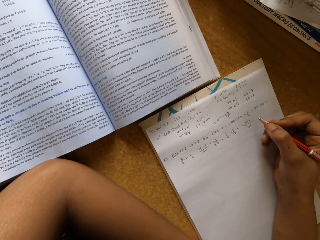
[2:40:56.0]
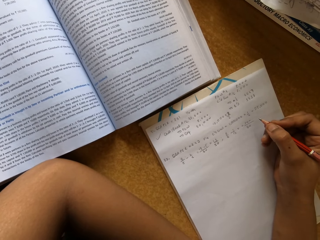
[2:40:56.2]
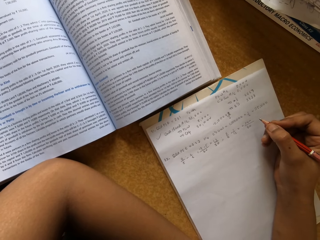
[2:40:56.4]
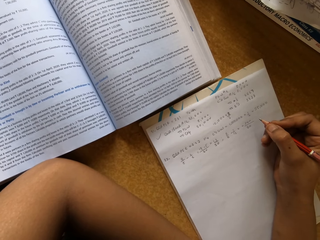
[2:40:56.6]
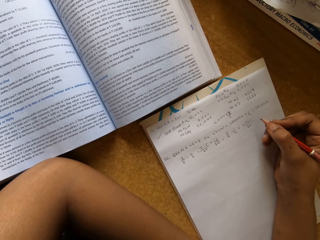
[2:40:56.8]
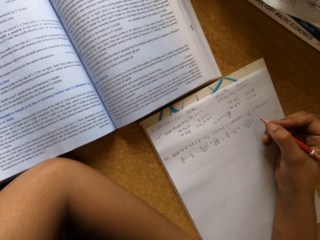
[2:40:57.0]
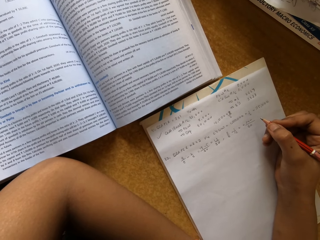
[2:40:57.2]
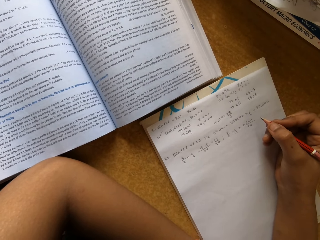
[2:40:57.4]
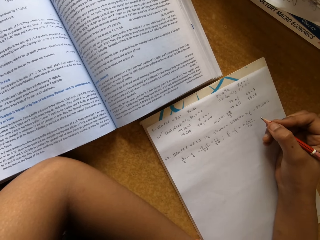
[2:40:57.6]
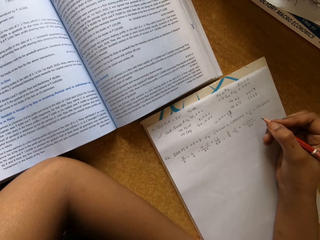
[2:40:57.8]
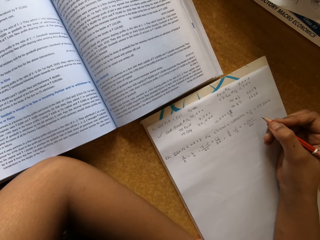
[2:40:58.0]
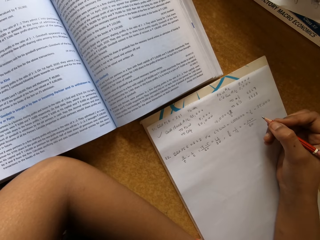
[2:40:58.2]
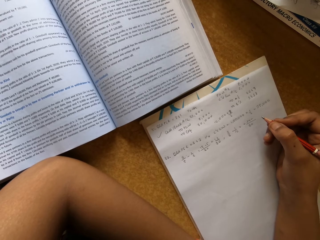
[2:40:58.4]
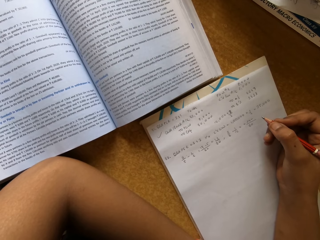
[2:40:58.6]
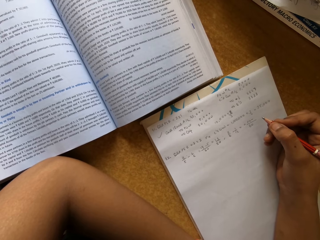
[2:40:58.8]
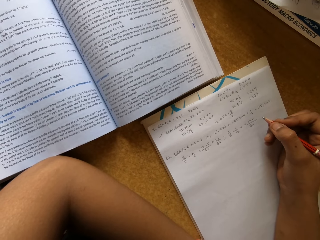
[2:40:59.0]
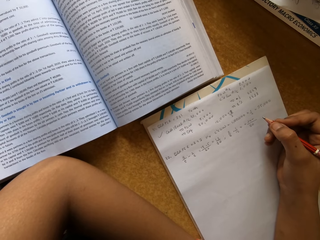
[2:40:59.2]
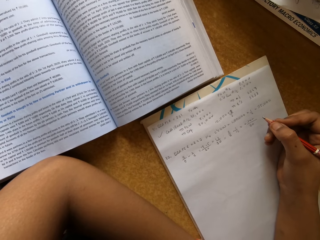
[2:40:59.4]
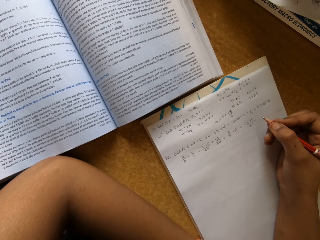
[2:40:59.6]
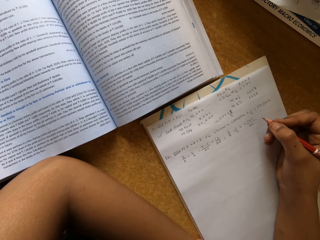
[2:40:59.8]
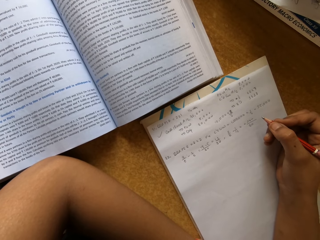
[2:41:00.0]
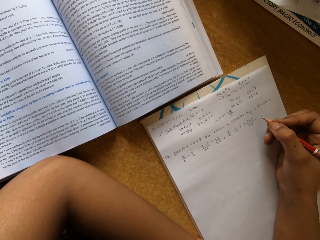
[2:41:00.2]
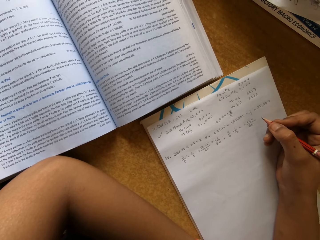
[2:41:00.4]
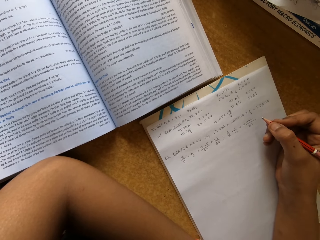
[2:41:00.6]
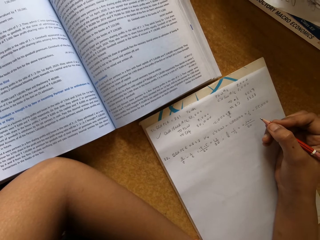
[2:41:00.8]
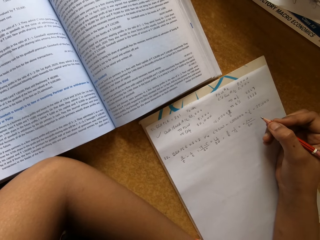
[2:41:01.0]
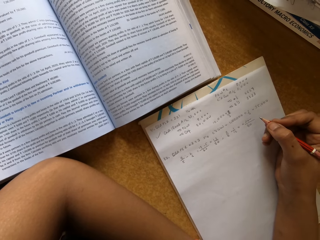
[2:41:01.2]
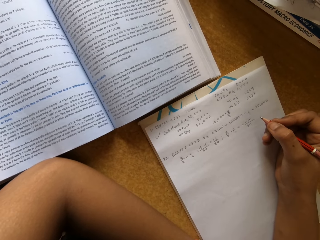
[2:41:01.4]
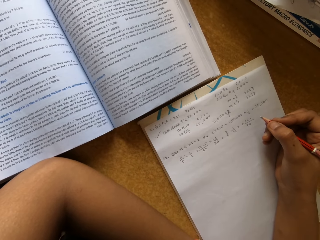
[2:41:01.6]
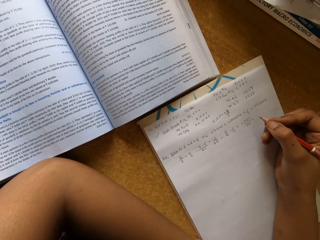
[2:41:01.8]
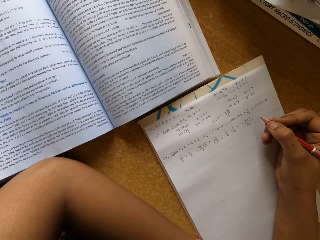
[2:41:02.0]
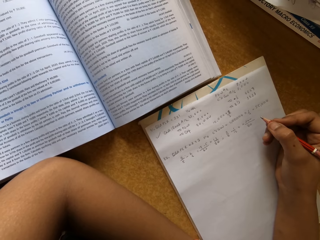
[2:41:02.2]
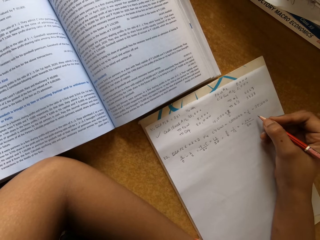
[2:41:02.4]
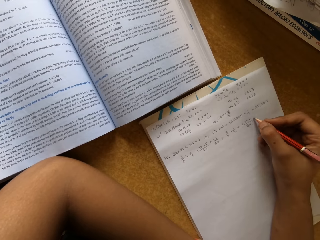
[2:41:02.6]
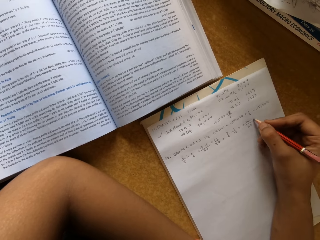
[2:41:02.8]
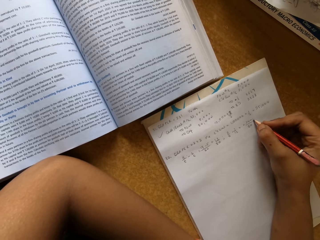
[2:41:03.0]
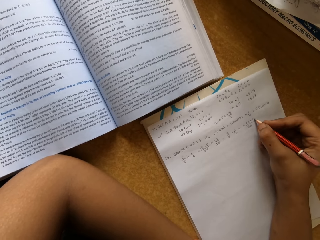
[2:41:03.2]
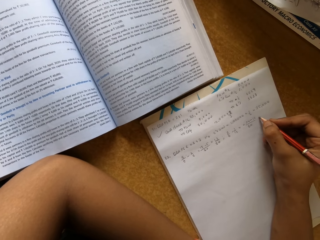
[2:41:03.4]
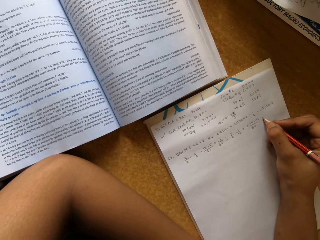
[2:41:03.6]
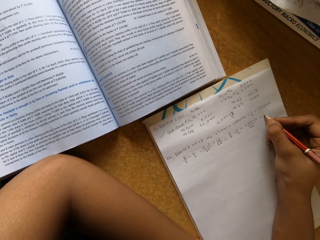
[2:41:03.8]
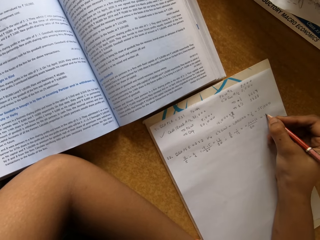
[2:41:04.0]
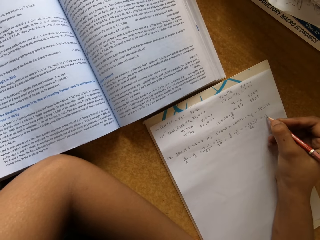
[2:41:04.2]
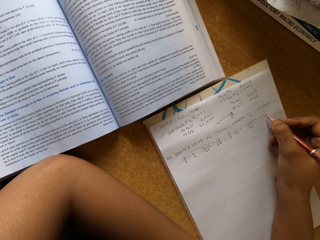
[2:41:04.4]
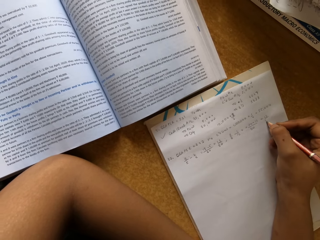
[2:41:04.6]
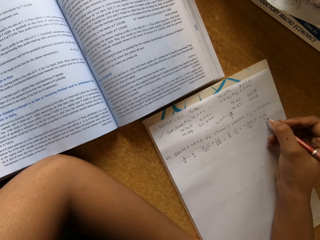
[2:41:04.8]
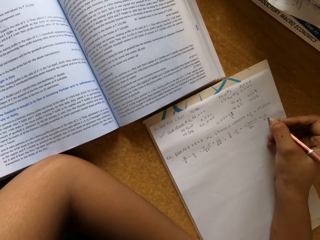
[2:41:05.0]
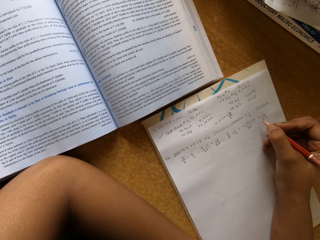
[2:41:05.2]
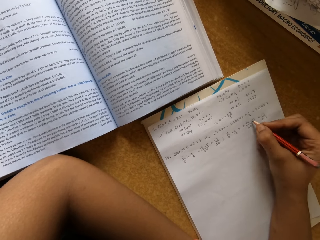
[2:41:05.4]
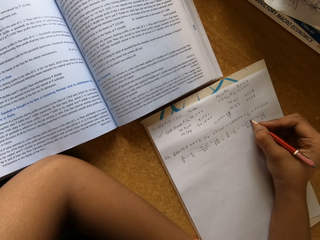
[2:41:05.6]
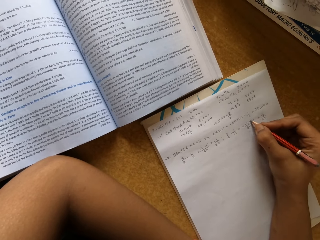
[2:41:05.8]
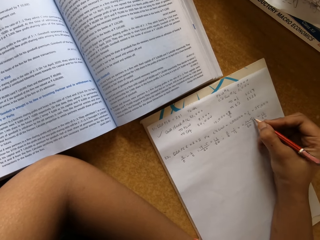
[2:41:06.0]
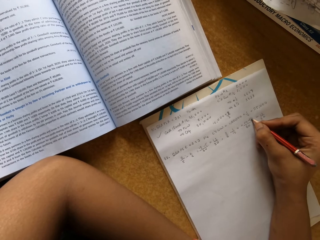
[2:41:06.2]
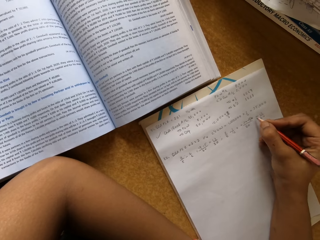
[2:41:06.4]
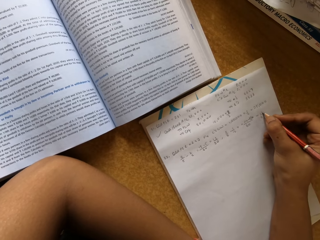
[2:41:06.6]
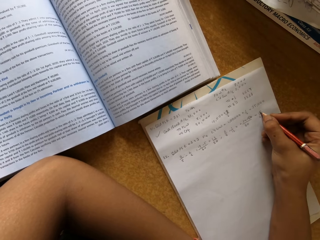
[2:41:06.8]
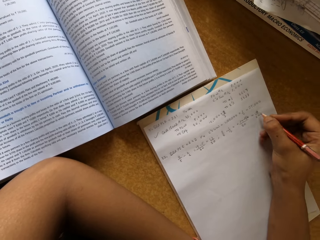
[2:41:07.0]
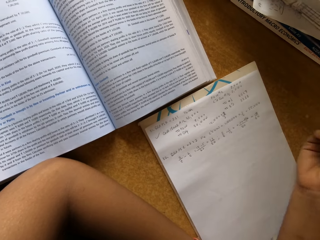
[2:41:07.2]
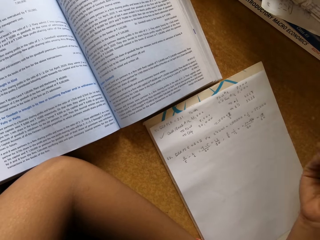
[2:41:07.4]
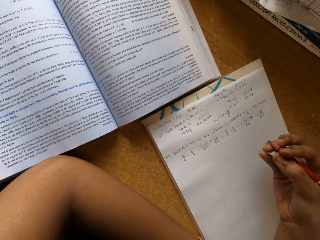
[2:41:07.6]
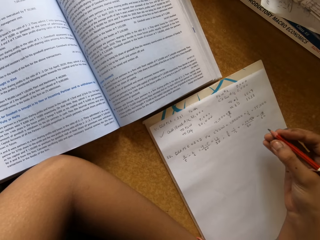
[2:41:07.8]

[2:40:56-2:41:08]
The camera wearer writes on a paper with a pencil.

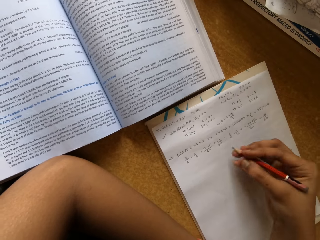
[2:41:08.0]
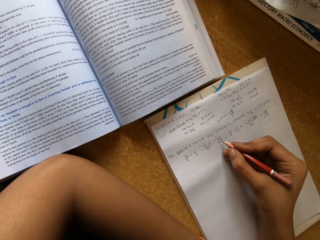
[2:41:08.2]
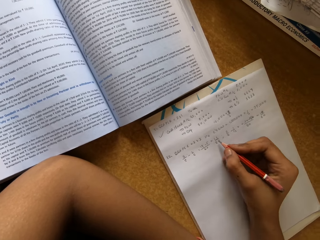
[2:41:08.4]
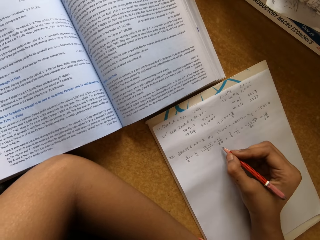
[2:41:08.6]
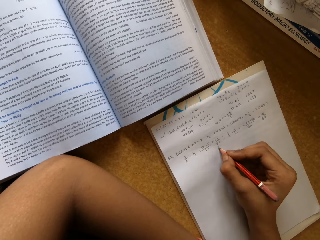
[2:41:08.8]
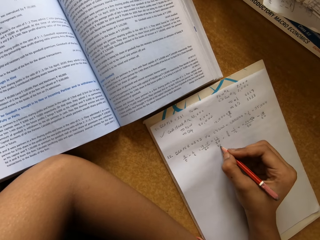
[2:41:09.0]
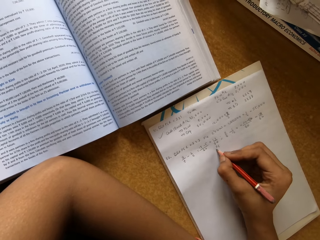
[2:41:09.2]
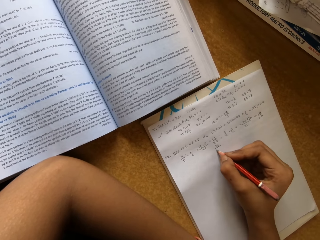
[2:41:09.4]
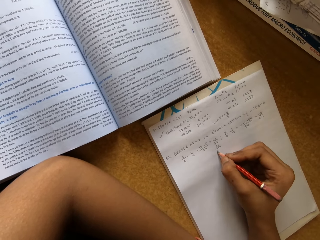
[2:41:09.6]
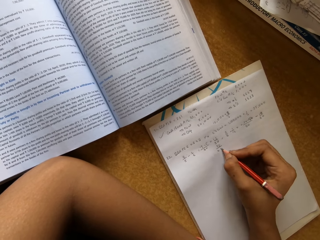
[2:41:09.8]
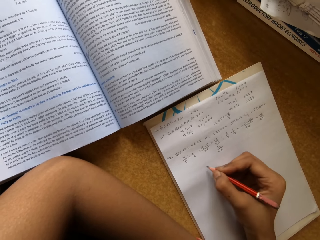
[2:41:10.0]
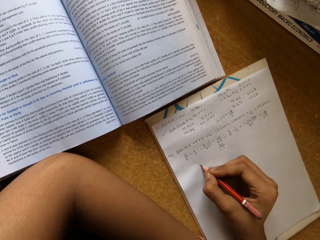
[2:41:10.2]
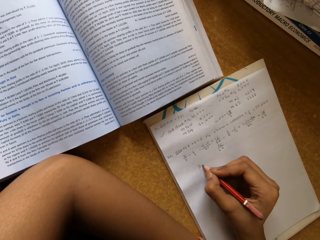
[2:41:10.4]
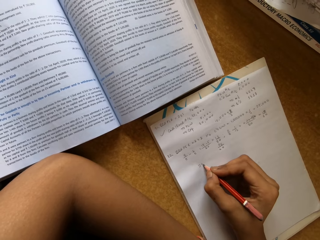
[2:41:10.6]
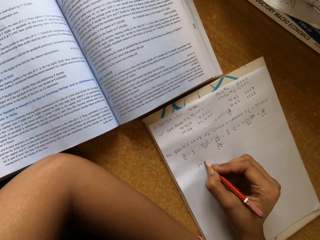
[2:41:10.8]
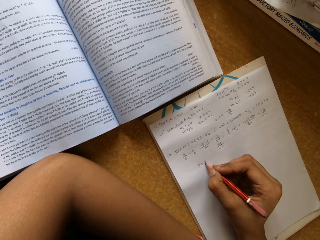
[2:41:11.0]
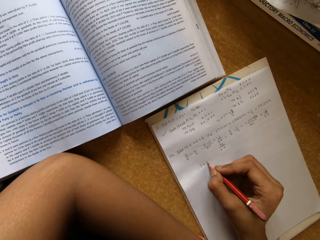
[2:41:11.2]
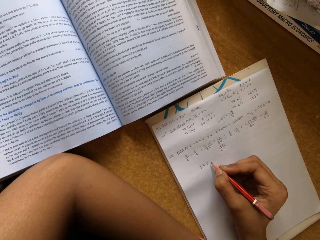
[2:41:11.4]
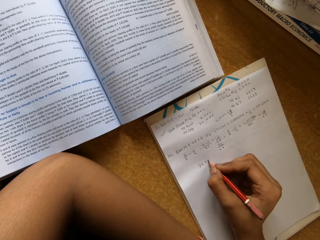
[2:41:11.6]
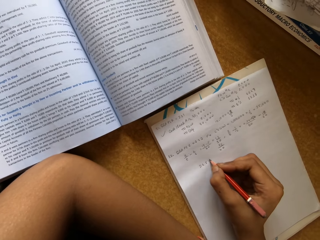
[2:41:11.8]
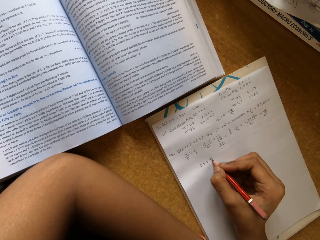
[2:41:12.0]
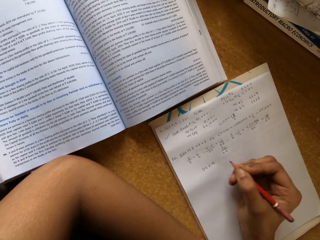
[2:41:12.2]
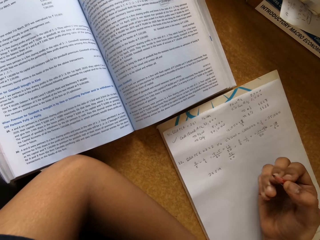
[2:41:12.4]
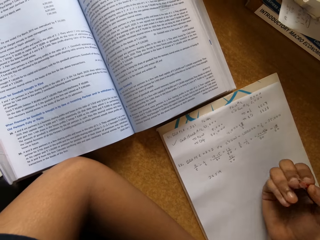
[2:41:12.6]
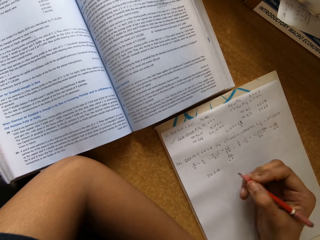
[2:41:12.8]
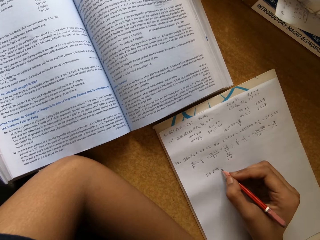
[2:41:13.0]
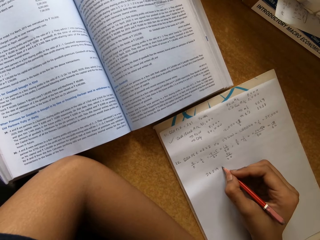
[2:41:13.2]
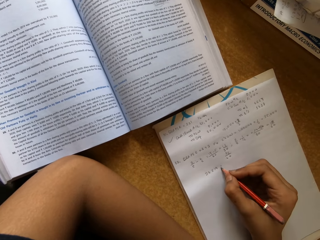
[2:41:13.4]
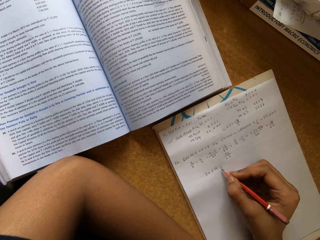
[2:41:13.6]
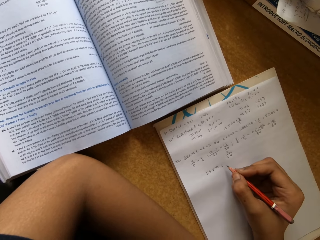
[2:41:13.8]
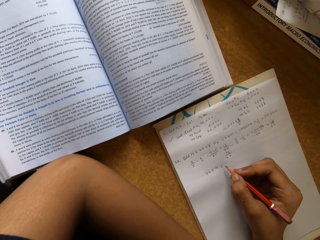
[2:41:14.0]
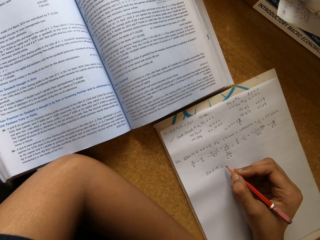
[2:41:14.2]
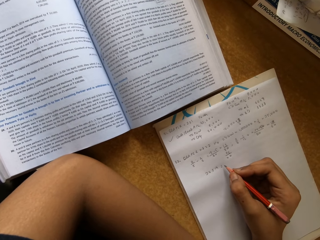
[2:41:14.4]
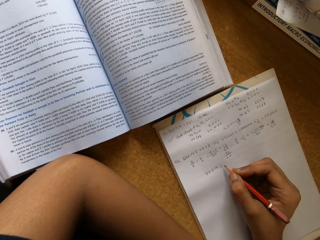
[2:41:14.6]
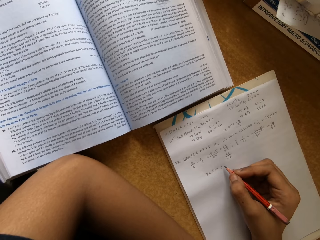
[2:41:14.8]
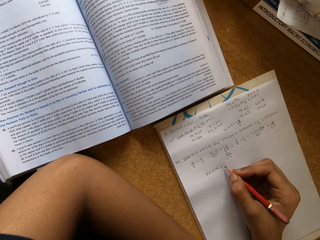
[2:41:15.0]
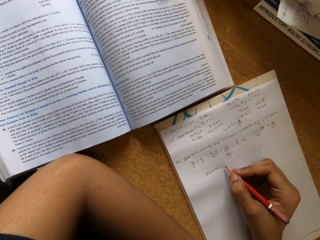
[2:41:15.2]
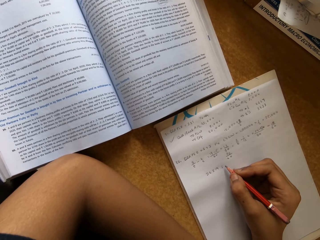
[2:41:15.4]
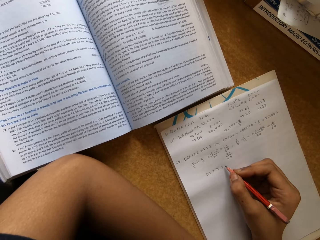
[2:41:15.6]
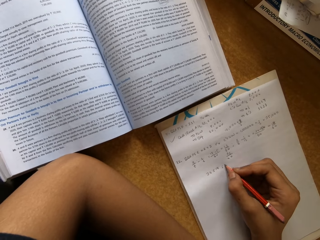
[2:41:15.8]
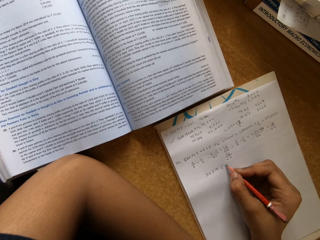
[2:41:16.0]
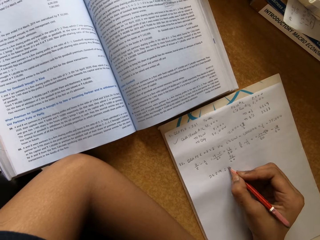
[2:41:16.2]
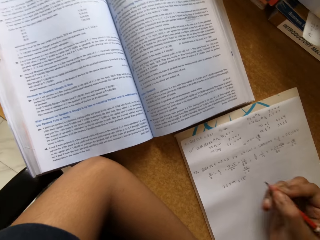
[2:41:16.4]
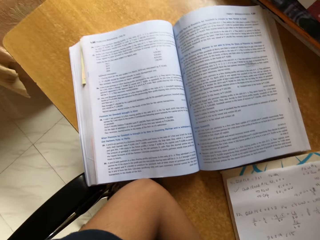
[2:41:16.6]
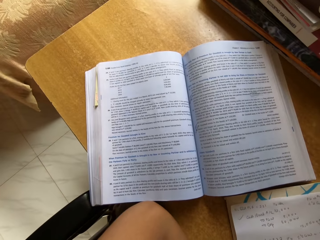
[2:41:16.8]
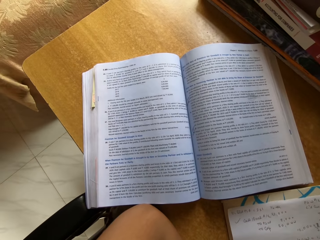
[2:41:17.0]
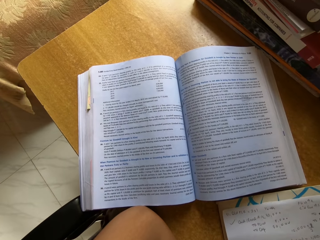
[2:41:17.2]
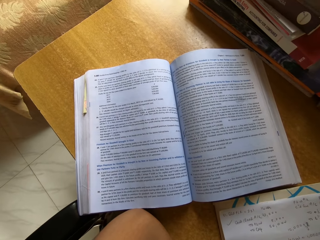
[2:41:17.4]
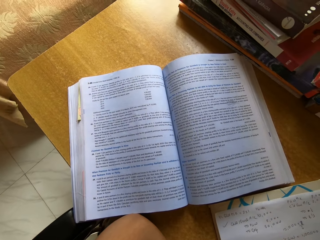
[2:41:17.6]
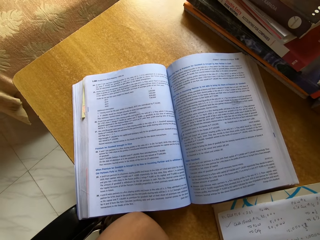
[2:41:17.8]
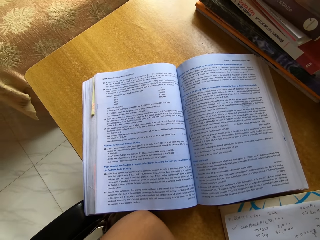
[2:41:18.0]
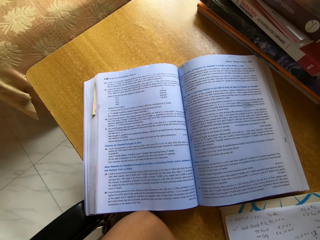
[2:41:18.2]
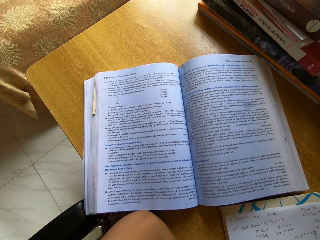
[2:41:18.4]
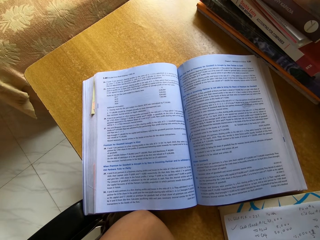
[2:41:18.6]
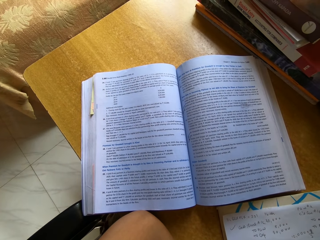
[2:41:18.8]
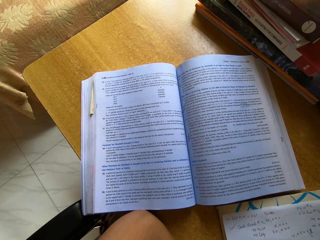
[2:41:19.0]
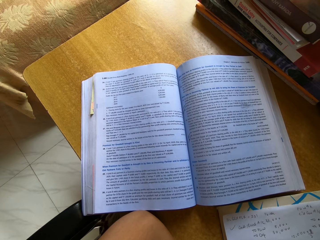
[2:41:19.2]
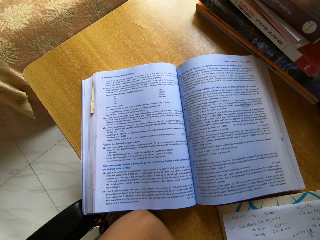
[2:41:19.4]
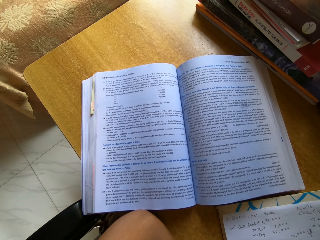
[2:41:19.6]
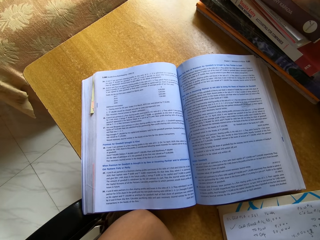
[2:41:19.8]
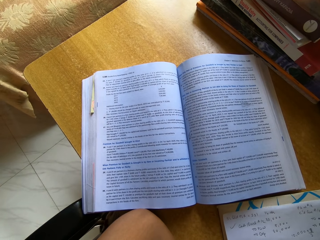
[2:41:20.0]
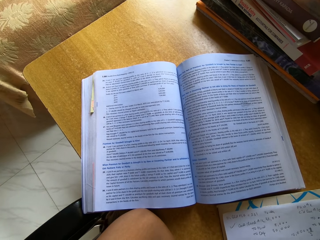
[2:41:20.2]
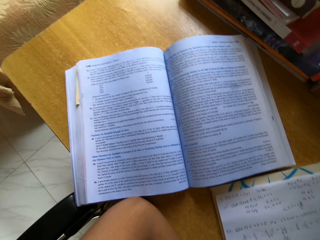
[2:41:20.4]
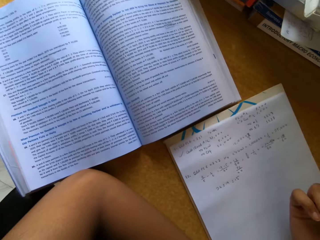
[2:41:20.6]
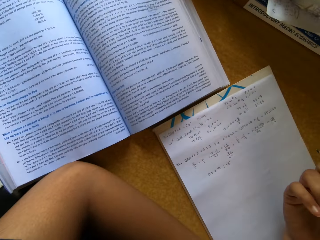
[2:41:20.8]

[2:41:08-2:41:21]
The camera wearer writes on a paper with a pencil repeatedly. They read a text book. They read the text book.
